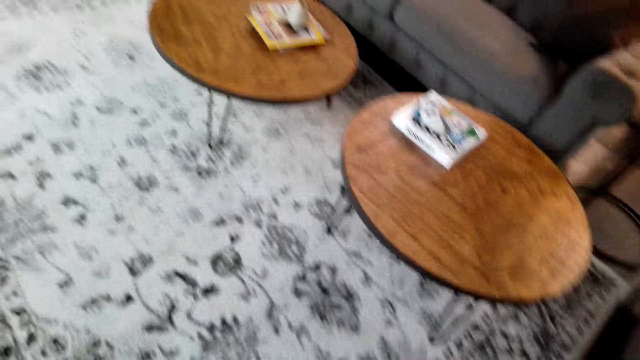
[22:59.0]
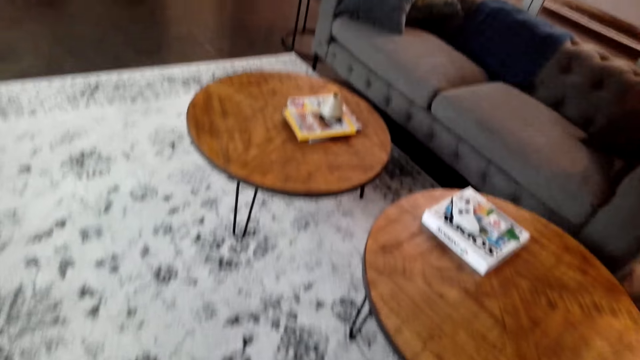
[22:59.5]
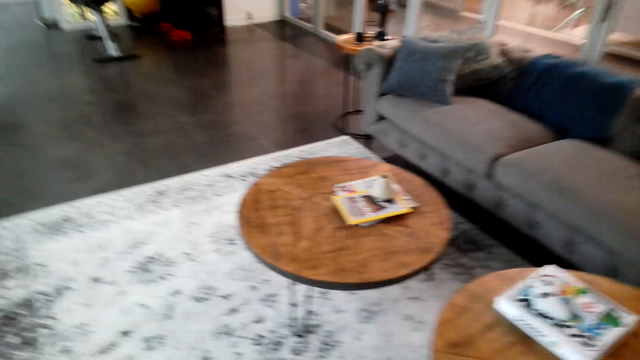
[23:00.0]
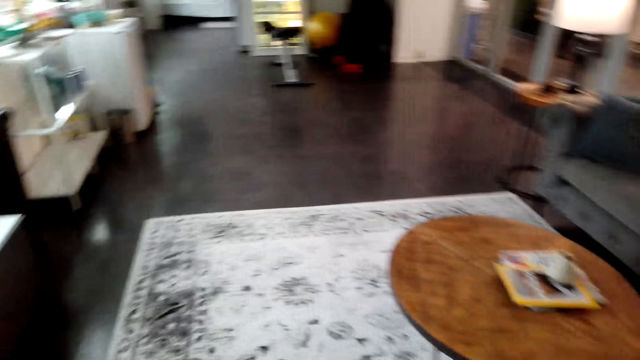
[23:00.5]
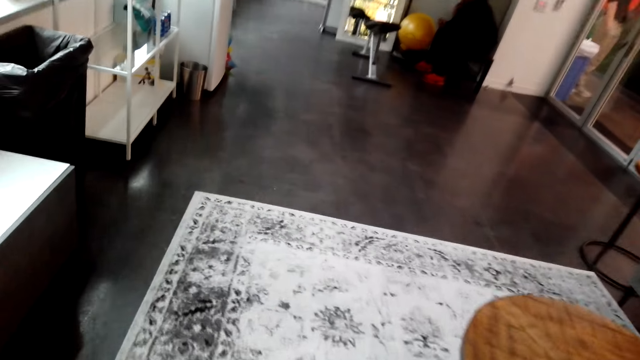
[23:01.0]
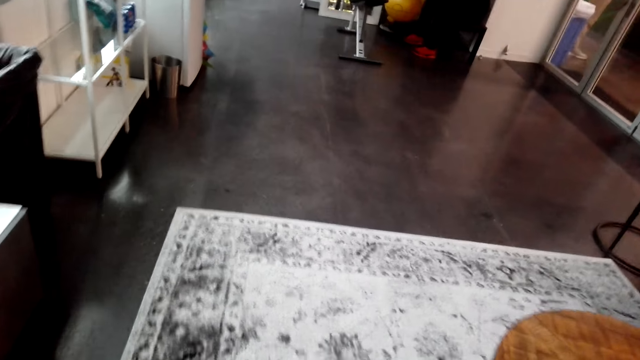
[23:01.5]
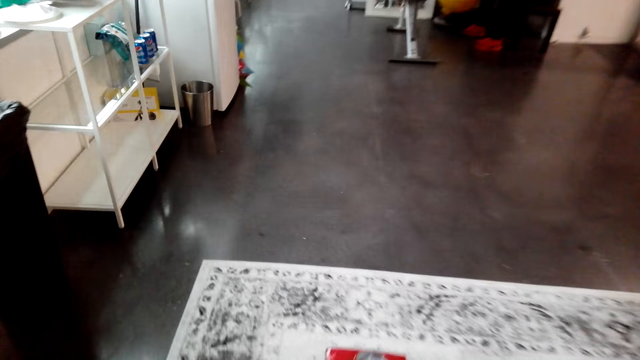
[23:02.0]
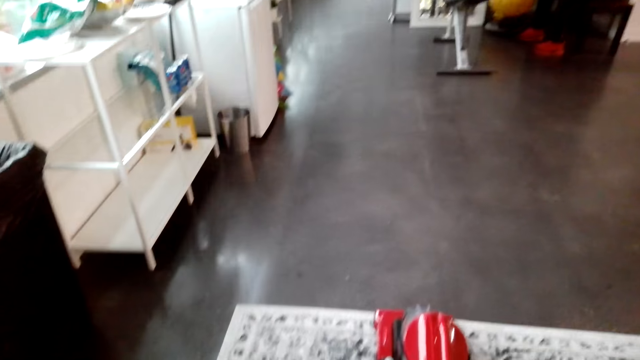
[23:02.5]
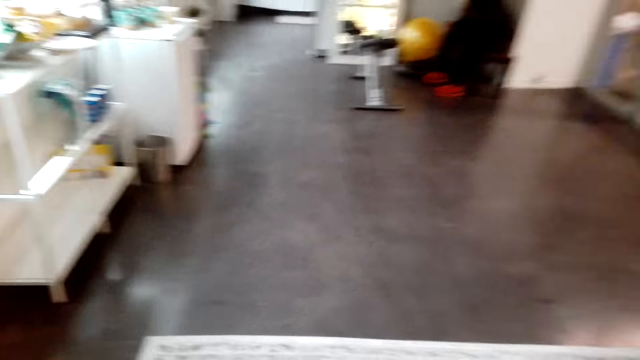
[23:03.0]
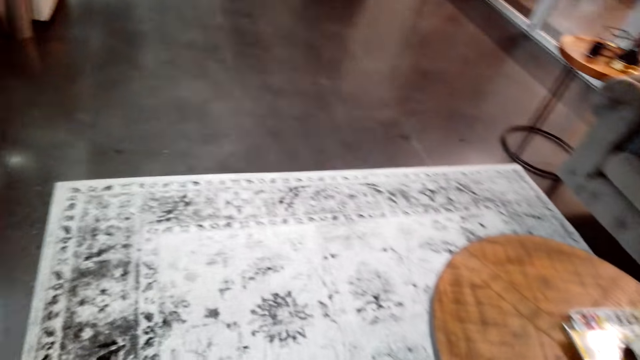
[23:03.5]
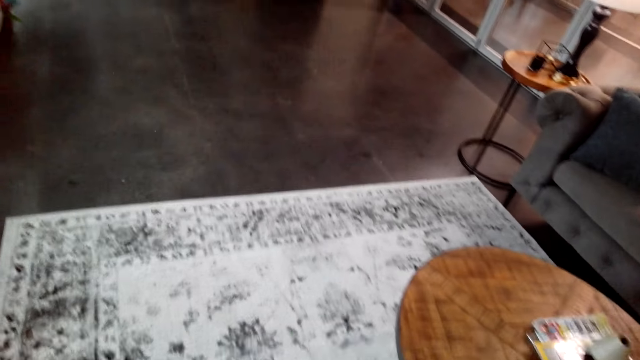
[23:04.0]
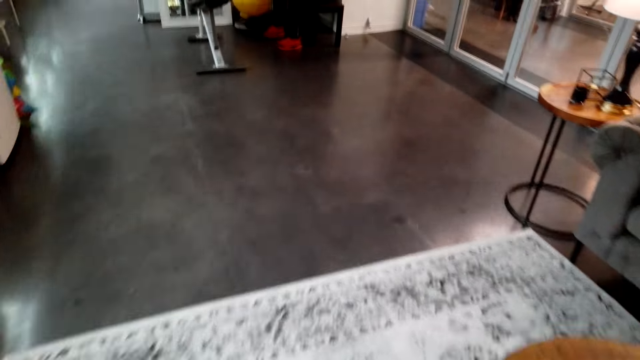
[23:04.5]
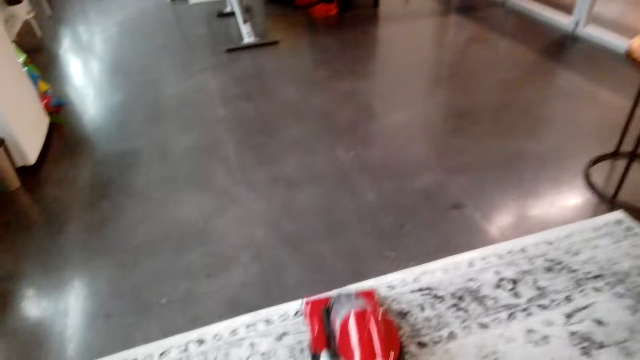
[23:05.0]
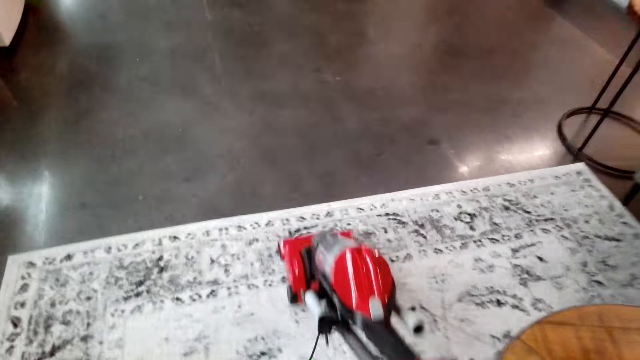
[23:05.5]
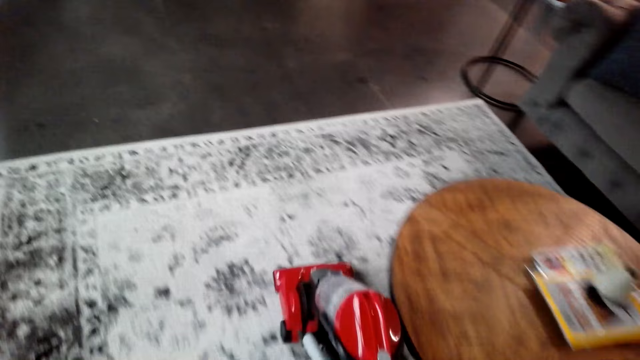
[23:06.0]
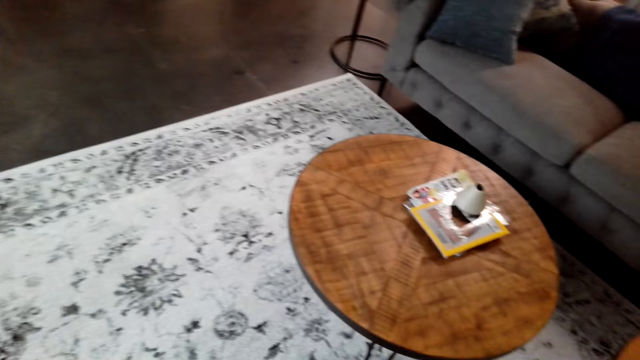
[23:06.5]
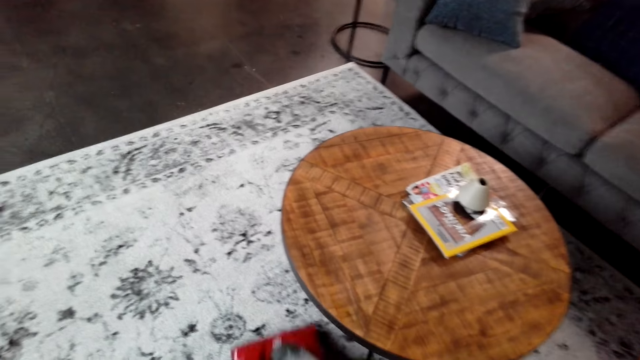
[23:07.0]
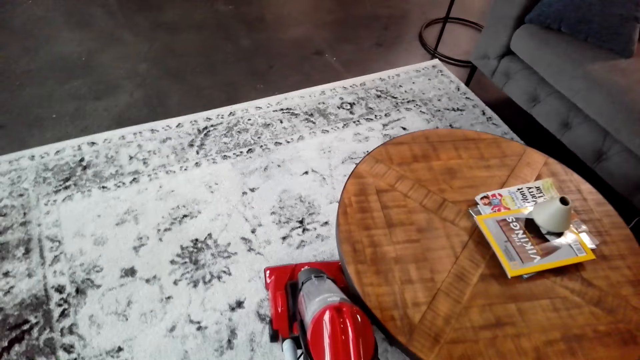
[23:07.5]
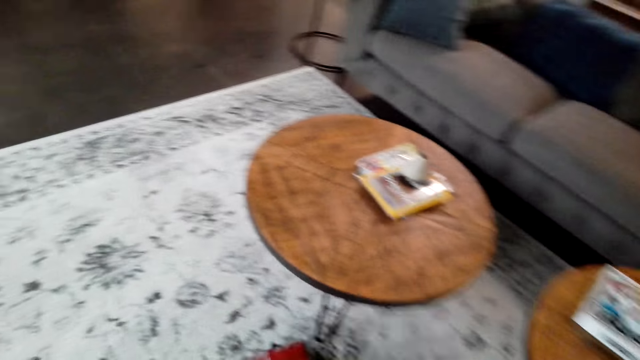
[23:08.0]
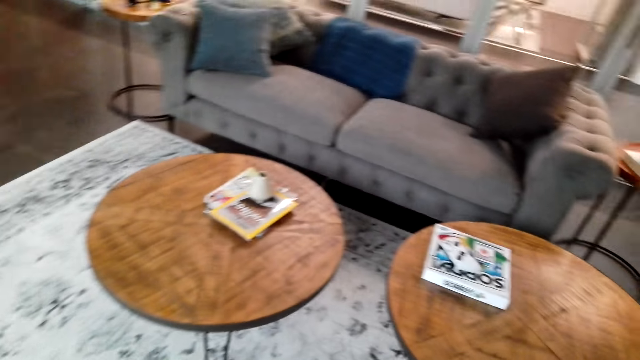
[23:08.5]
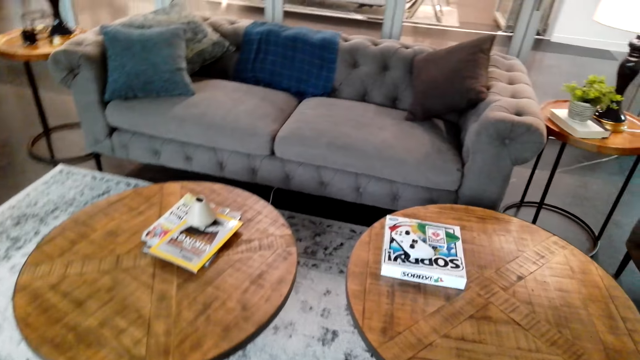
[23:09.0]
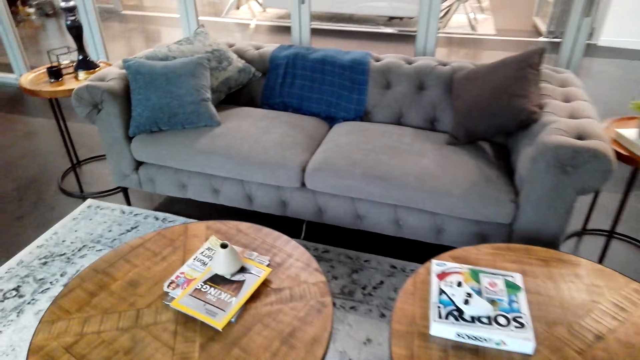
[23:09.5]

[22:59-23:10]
A man sits on a stool.

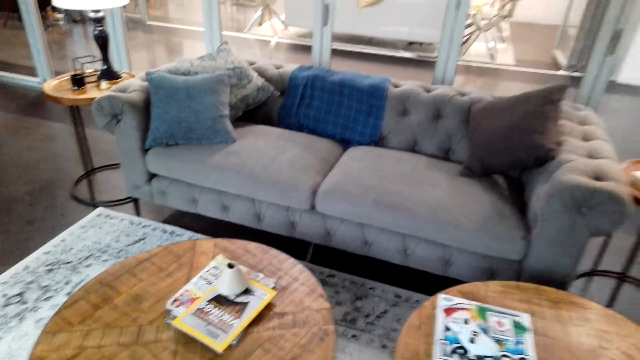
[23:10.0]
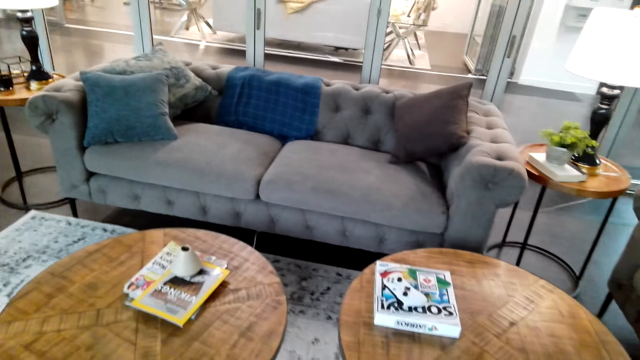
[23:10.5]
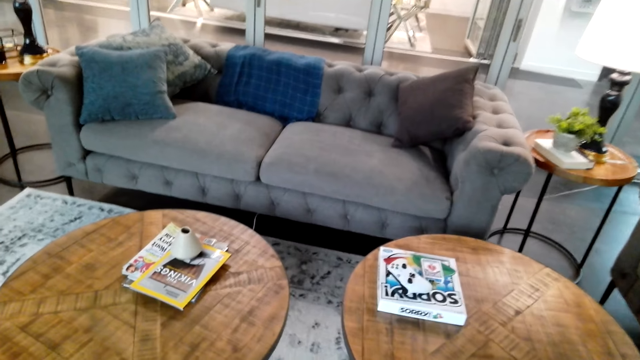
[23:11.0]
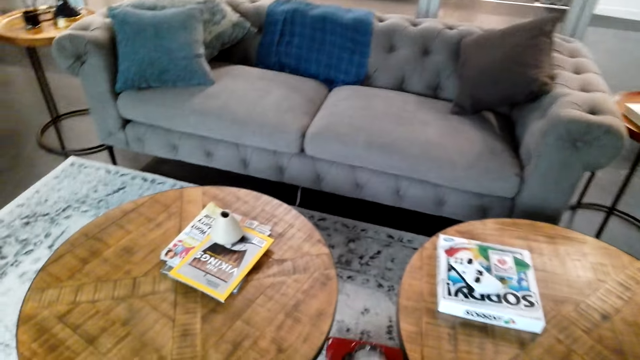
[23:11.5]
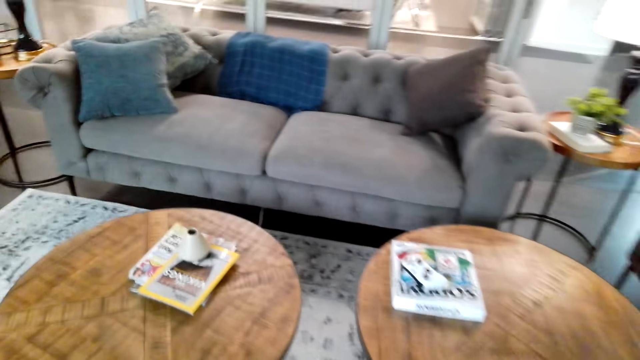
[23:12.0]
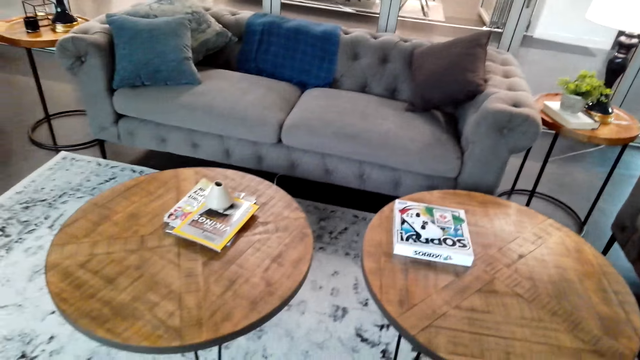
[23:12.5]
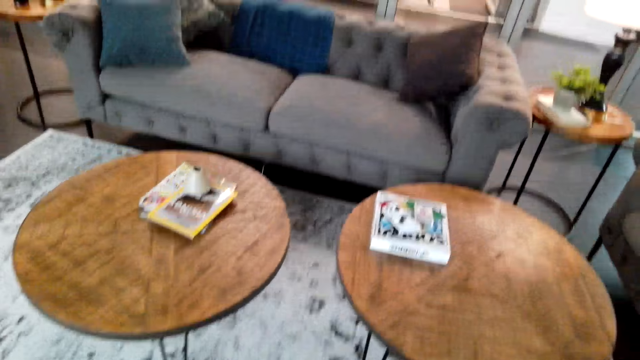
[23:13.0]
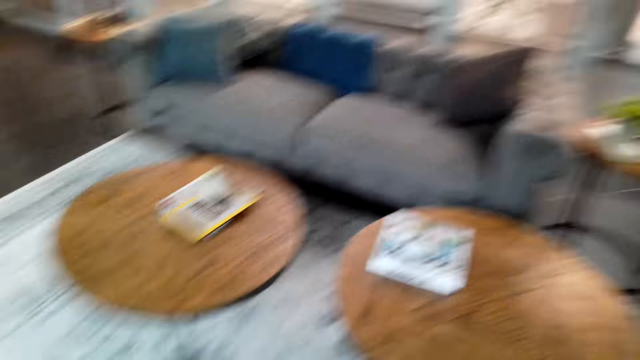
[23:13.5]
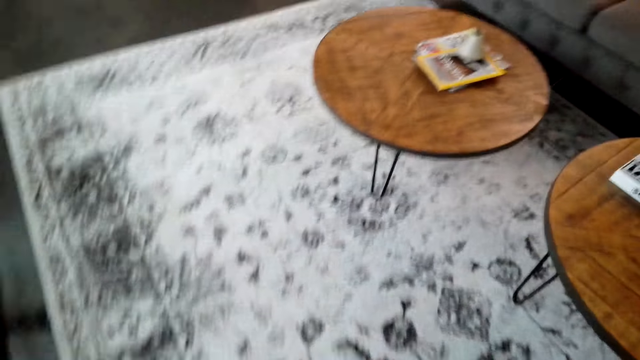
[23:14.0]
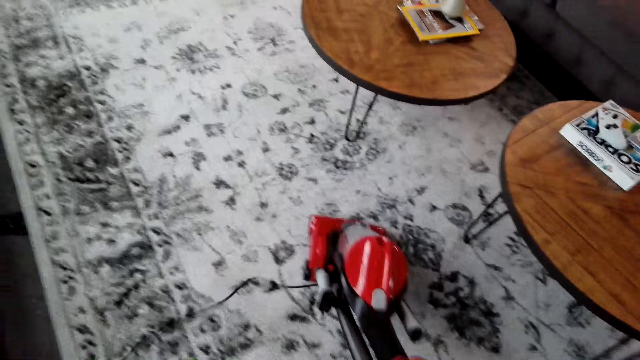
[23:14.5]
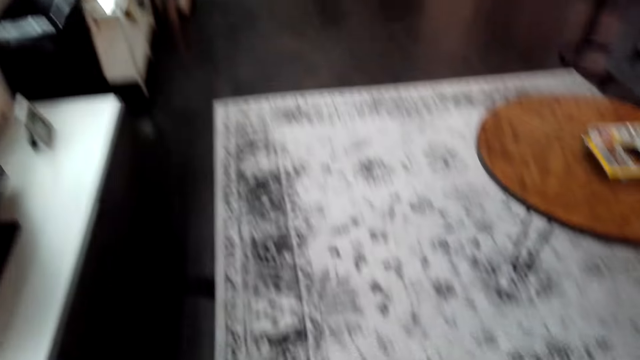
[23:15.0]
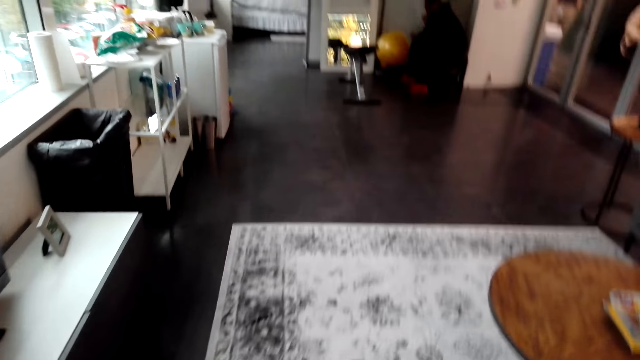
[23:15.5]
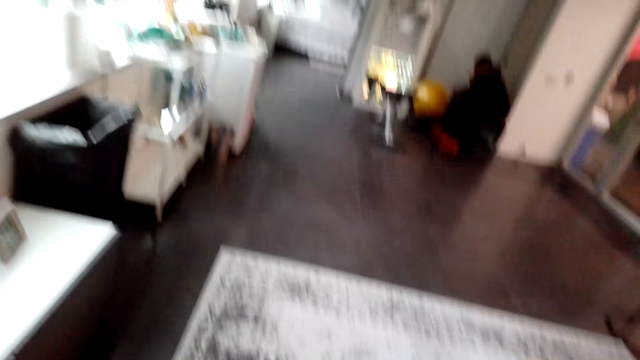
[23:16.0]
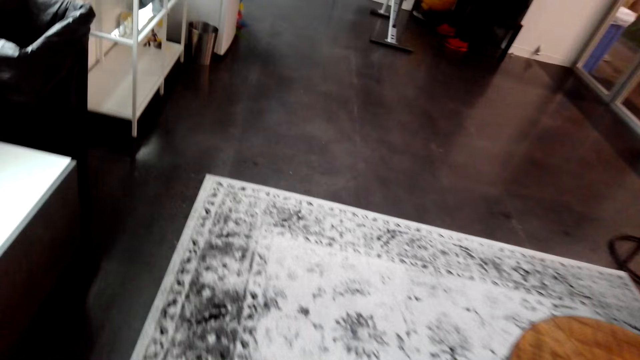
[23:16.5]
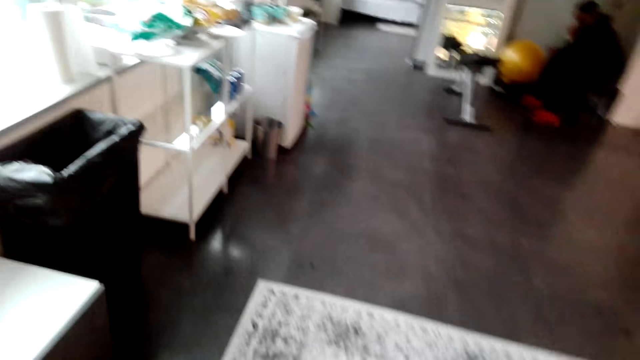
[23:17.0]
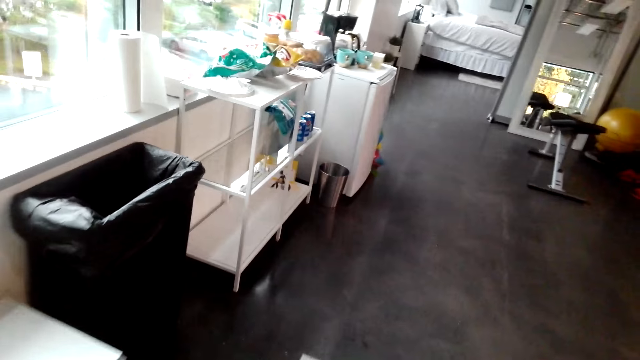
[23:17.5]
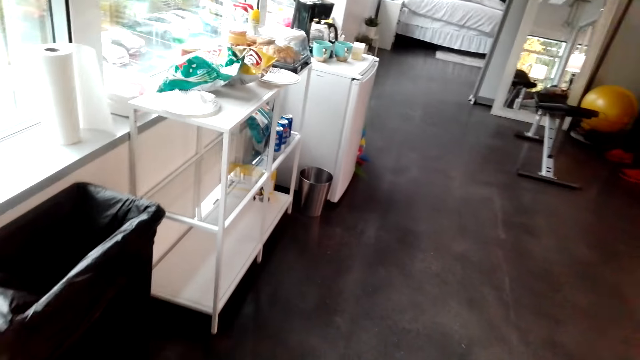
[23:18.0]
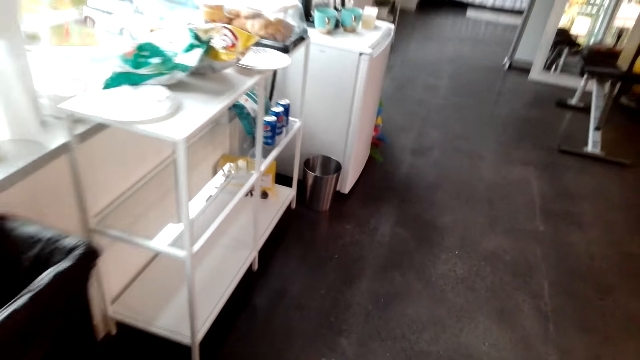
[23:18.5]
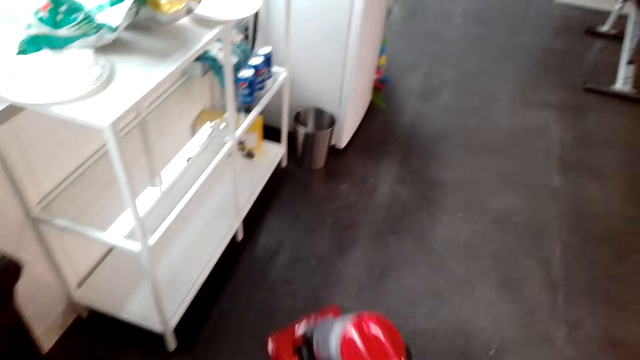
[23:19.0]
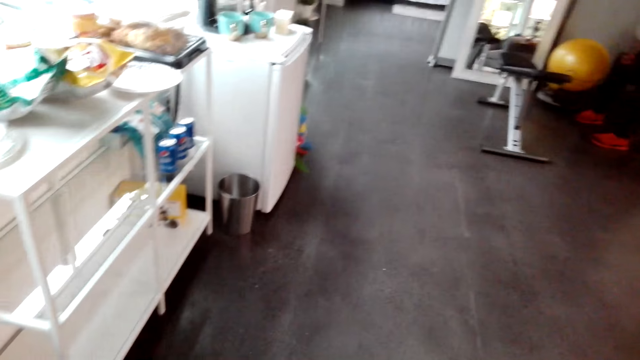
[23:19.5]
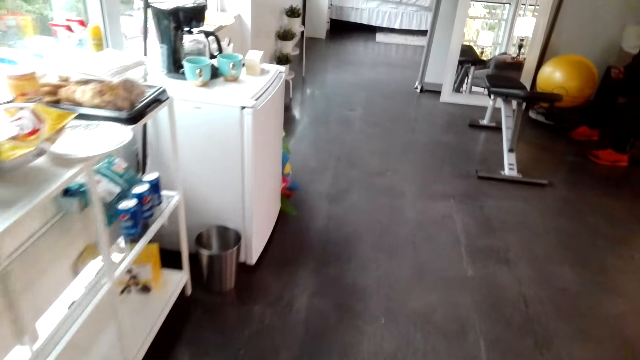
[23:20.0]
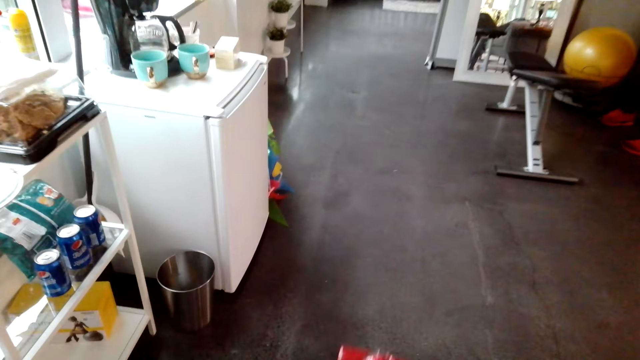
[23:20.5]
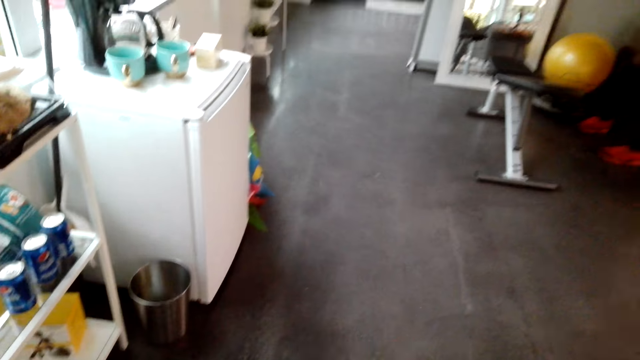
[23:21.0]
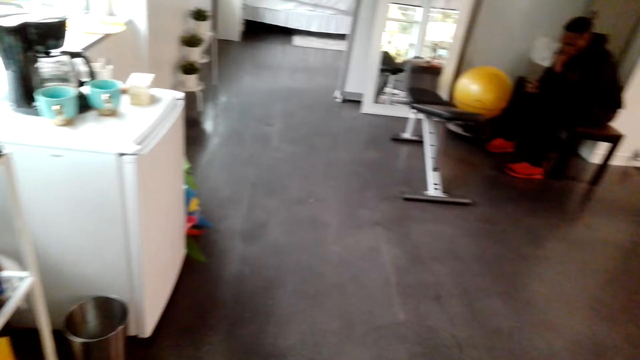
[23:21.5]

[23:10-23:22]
A man sits on a stool.
